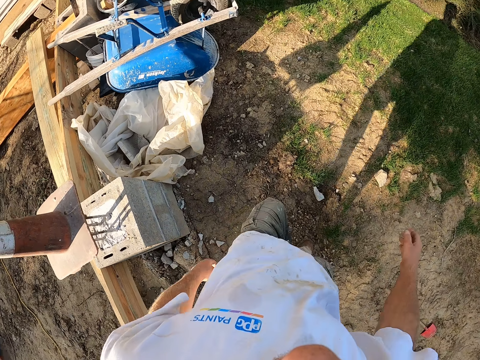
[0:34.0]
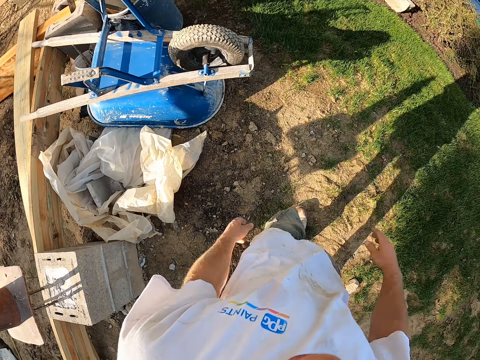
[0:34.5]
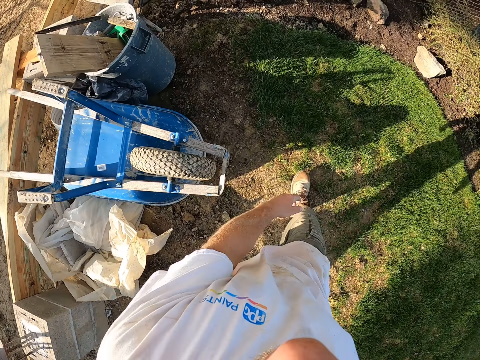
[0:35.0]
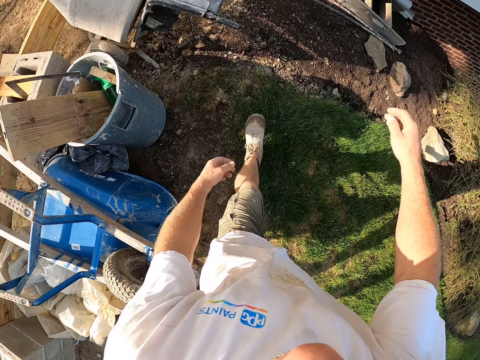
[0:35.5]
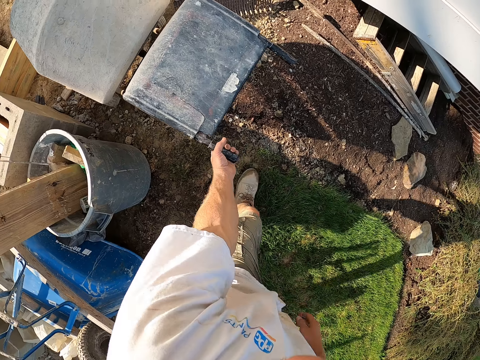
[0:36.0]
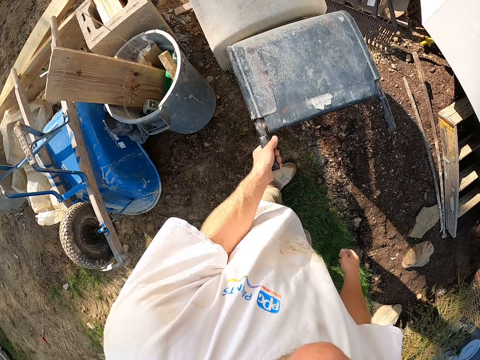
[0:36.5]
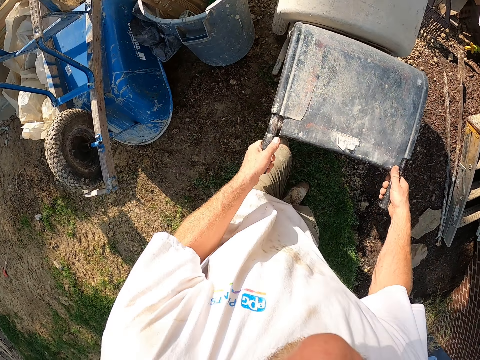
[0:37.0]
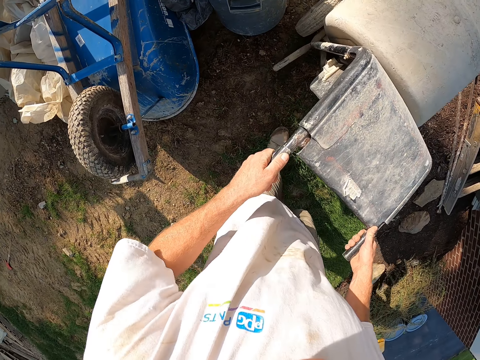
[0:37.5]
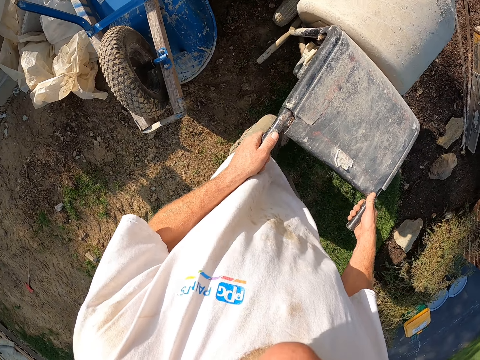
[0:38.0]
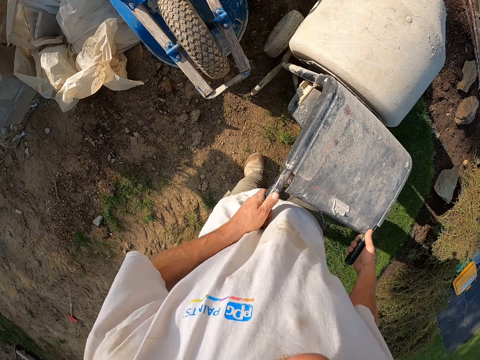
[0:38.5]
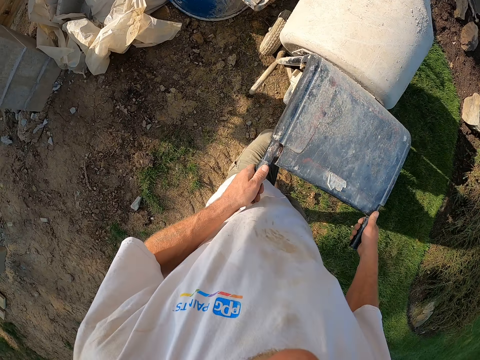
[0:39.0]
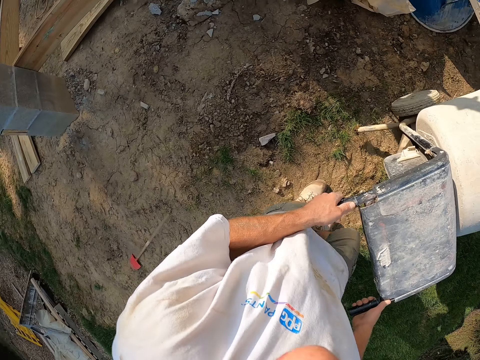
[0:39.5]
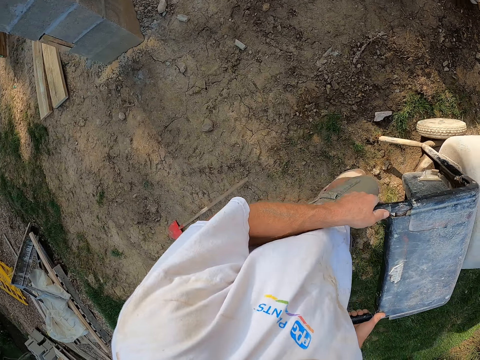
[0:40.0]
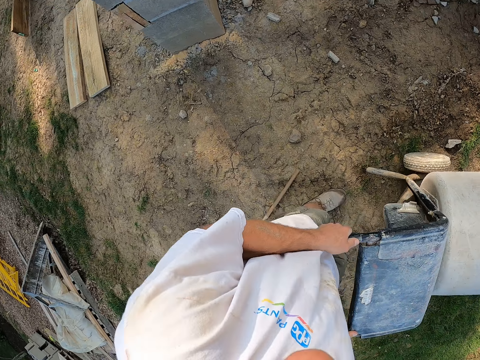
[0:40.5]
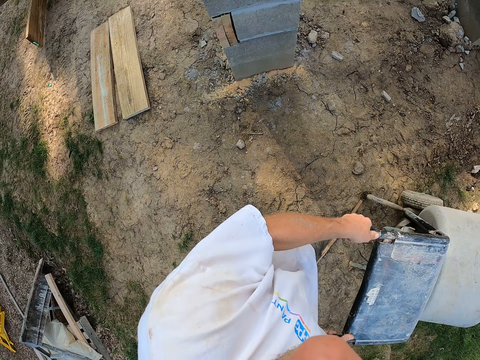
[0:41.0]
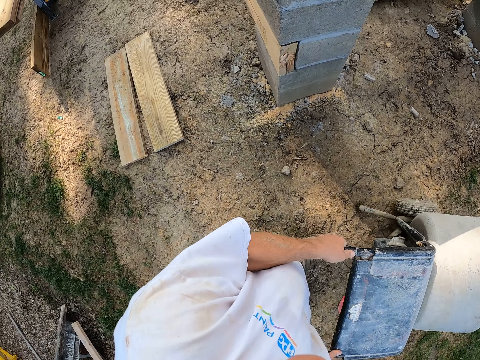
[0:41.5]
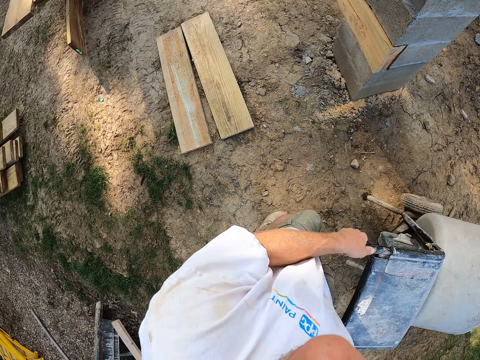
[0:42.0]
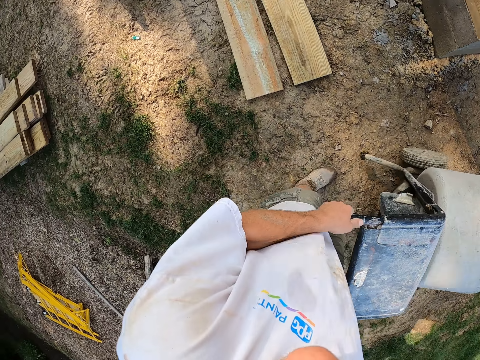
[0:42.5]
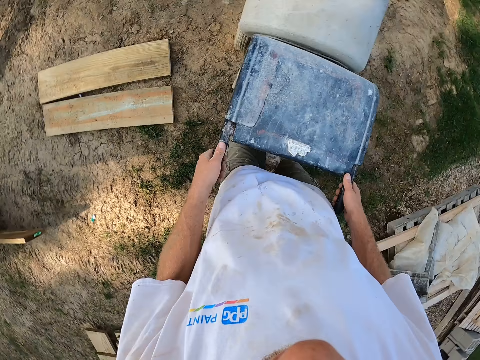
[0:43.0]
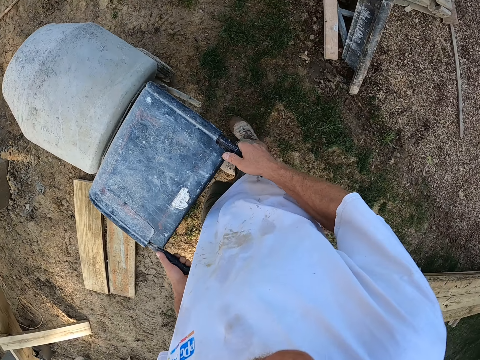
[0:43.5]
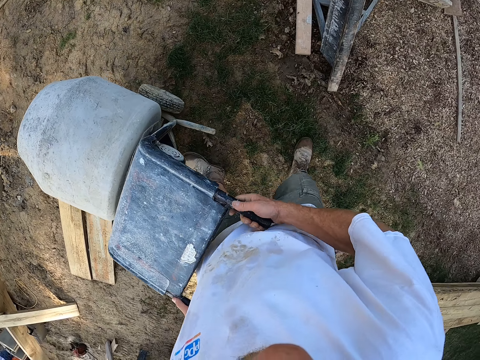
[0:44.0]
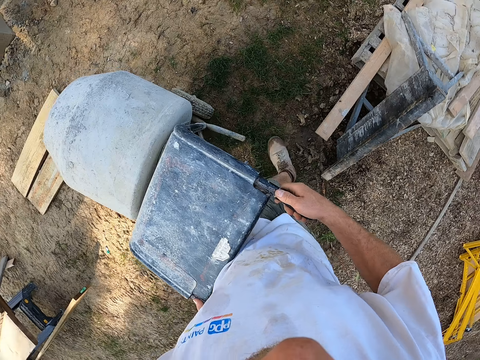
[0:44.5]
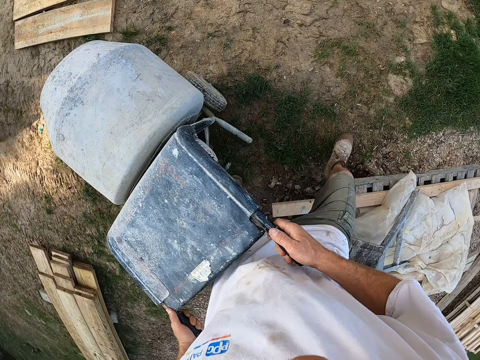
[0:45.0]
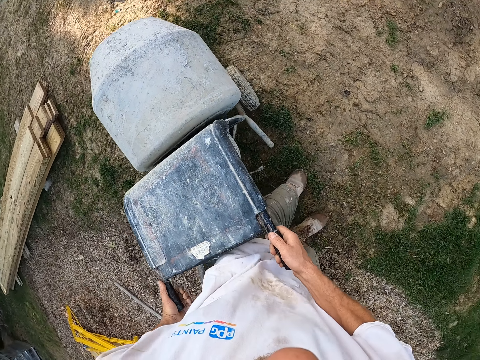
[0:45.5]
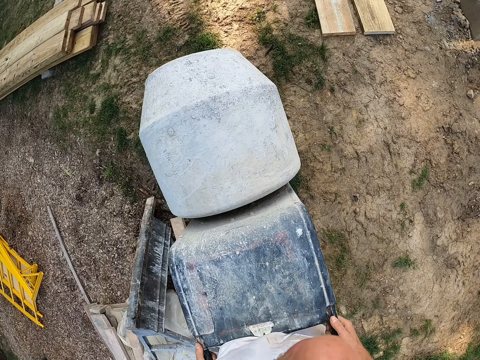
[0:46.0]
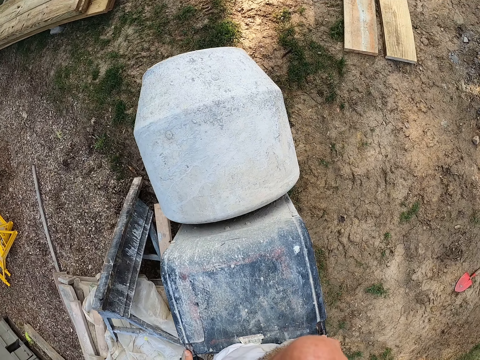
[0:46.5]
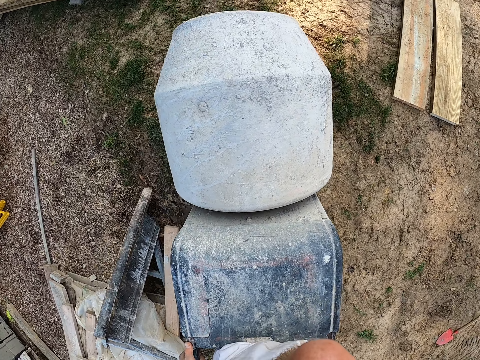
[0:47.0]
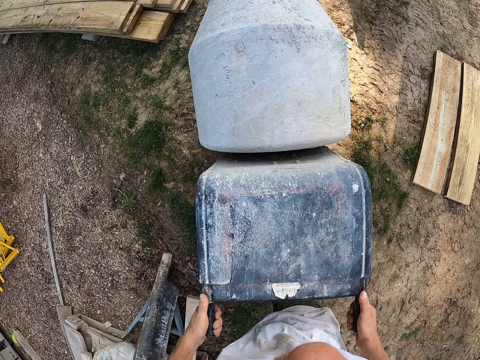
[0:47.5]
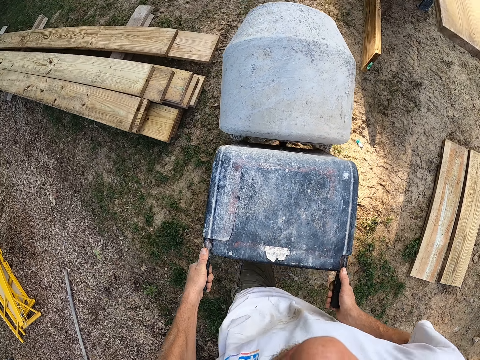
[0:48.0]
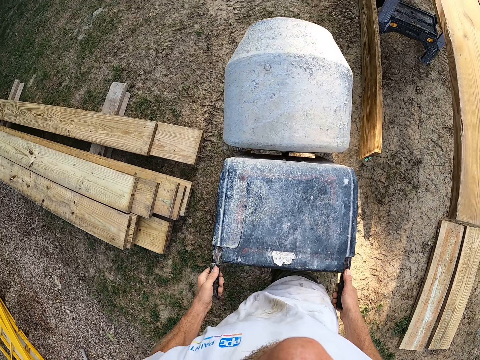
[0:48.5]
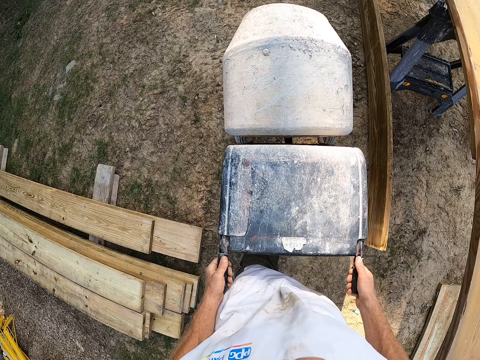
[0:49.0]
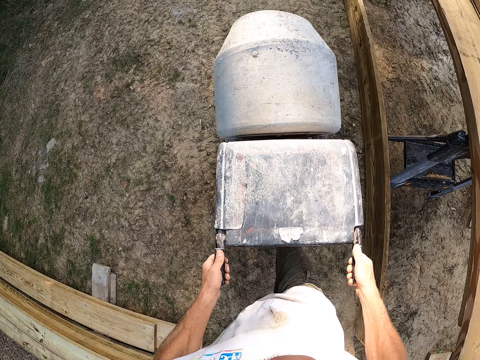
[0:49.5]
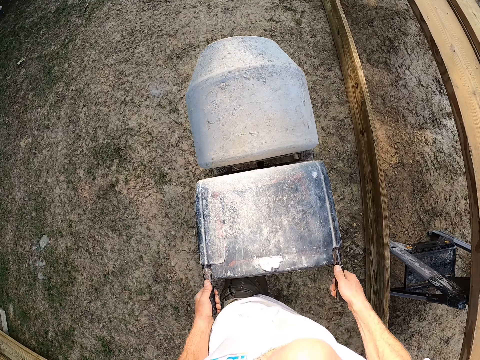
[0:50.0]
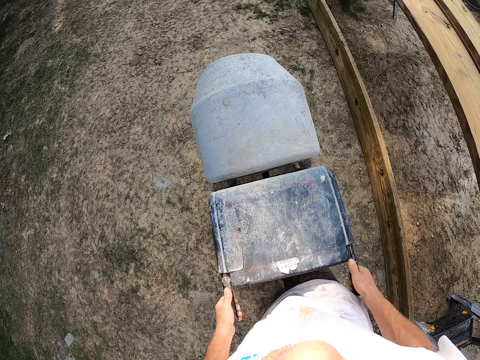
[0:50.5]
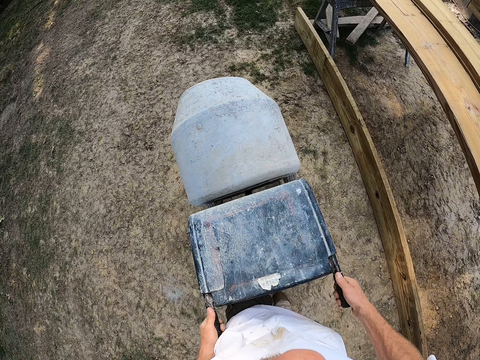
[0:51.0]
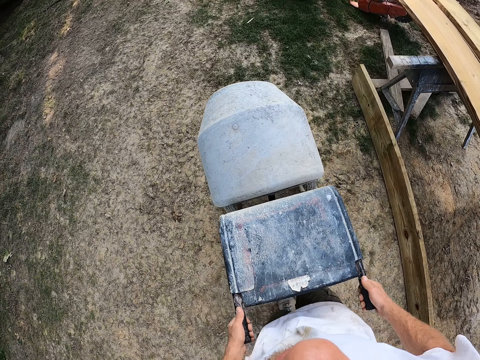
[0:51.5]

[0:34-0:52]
The camera wearer moves his hand forwards. He wheels a cement mixer. He holds the concrete mixer's handle and pulls the concrete mixer towards him. He moves his other hand forwards. He holds the concrete mixer's handle with his other hand and pulls the concrete mixer towards him. He pushes the concrete mixer forwards.

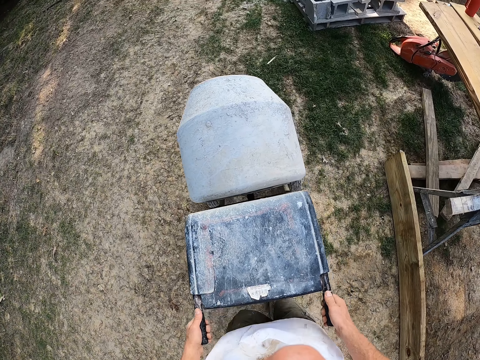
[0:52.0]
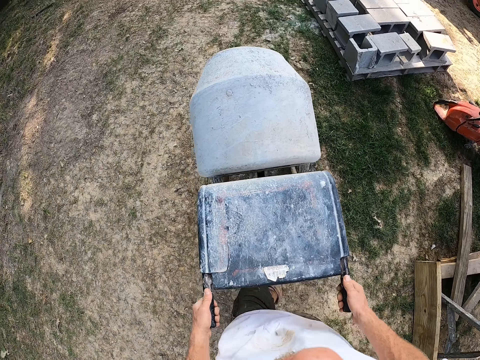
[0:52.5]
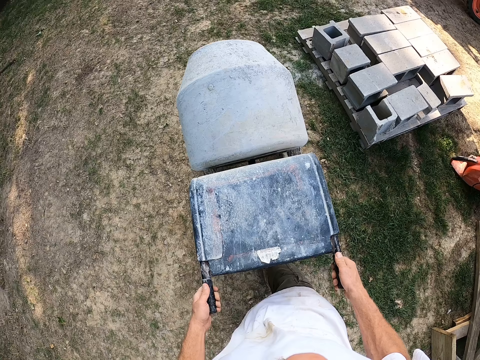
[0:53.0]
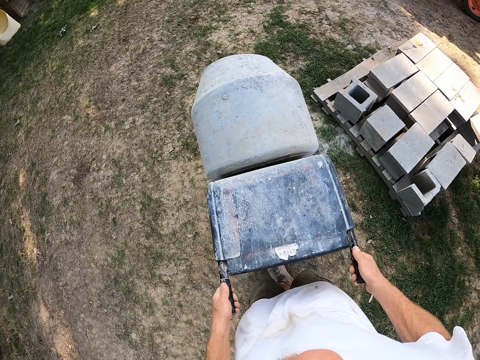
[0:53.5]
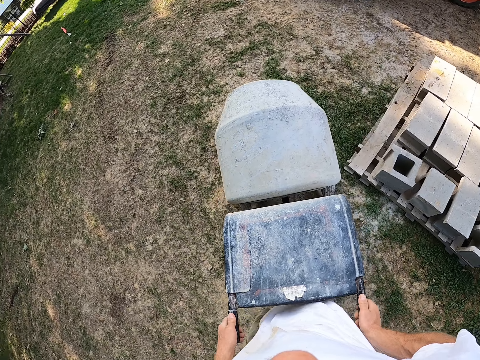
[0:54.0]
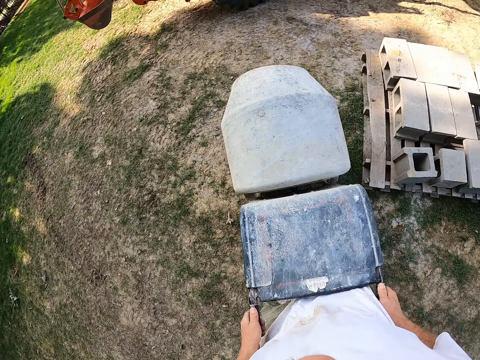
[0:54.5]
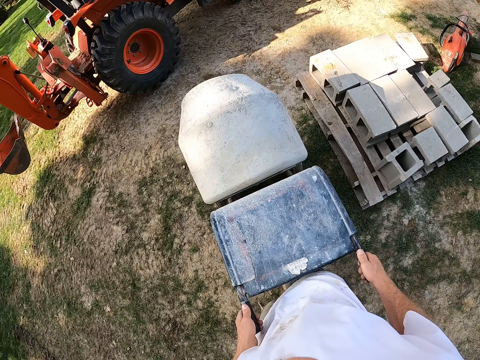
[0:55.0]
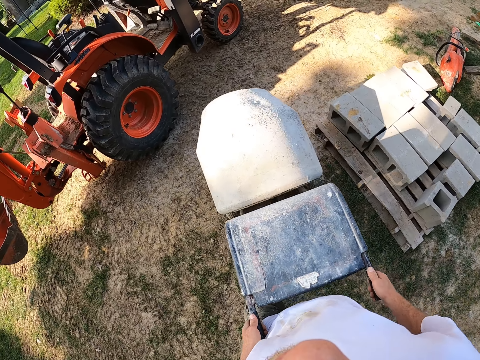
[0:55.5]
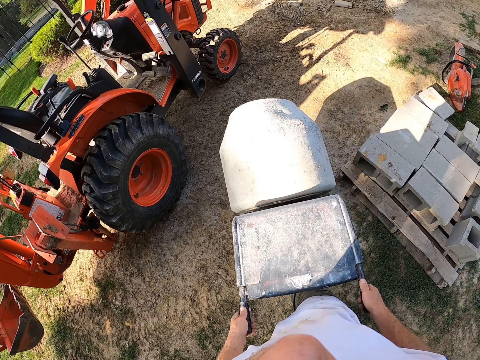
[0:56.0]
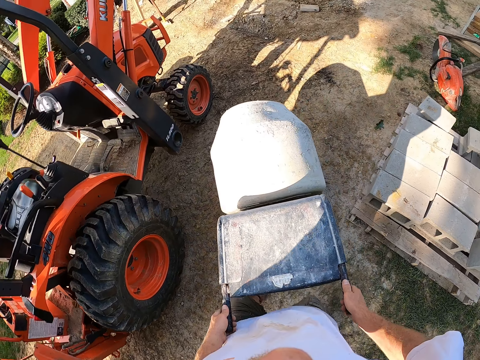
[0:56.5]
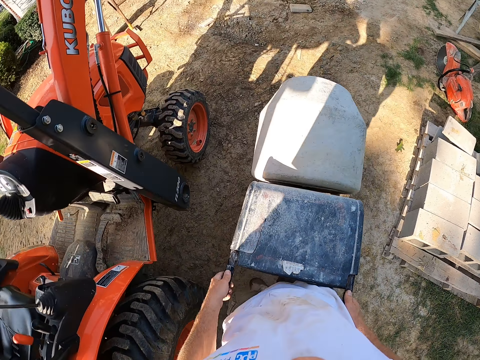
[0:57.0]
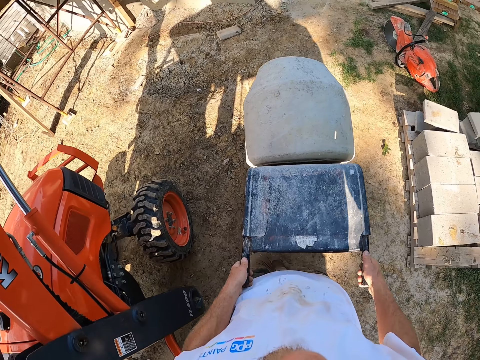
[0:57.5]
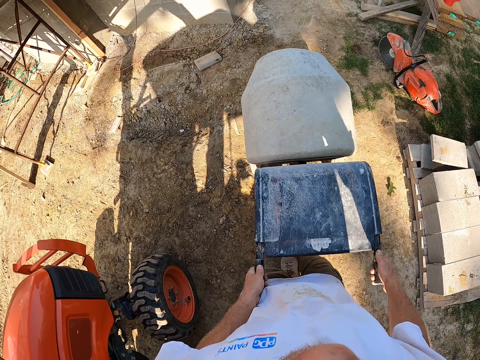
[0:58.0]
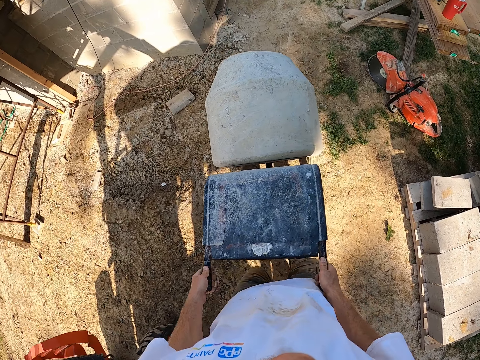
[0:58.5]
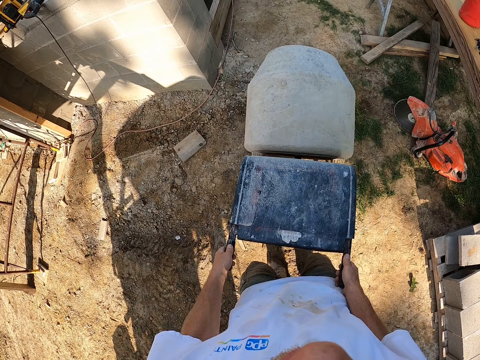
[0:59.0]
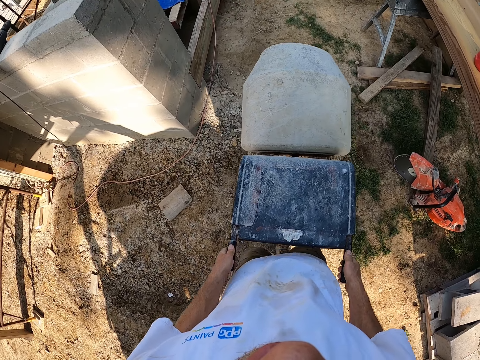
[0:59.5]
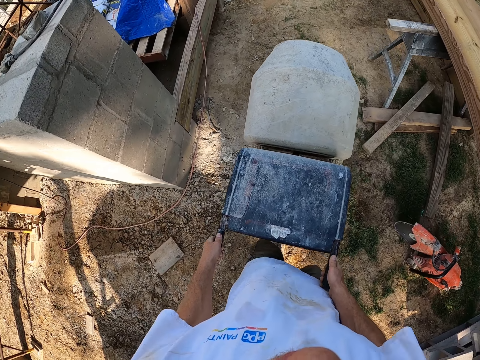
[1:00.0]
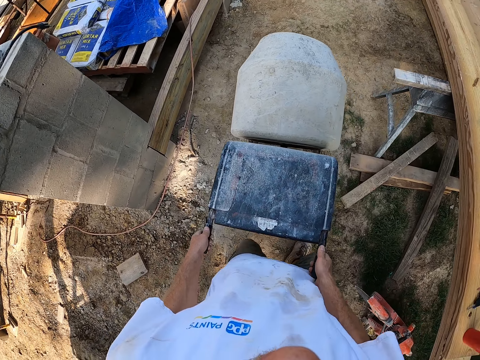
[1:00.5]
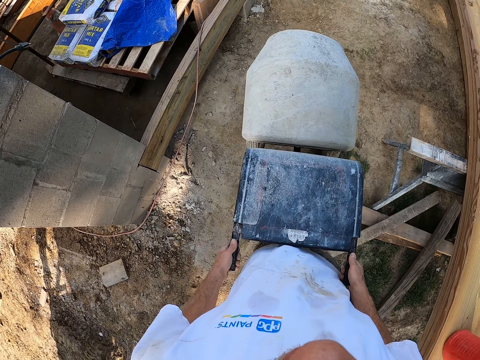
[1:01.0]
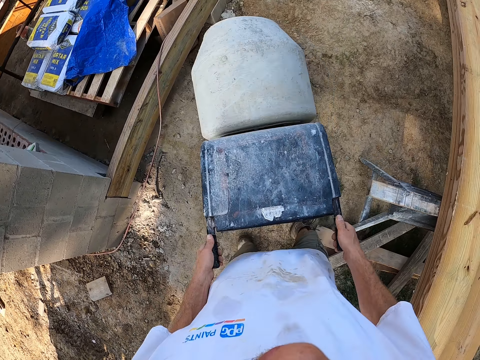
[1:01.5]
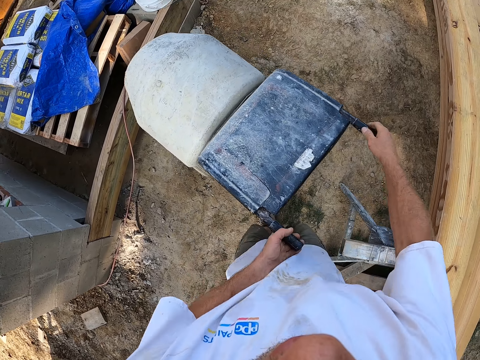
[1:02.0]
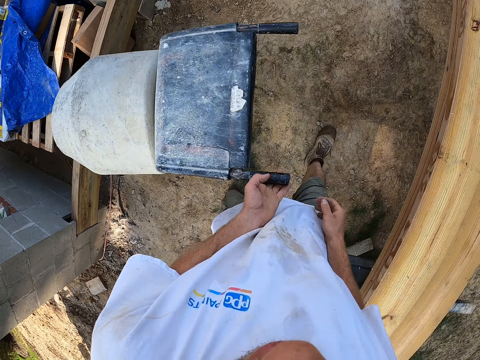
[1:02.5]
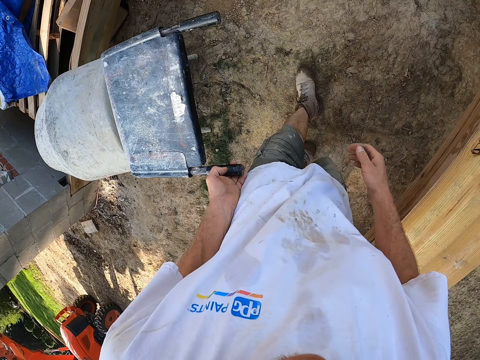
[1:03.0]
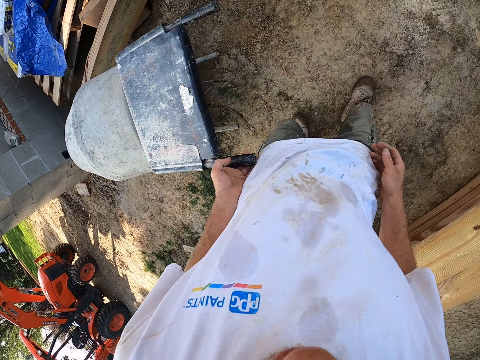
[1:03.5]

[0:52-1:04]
The camera wearer lets go of the handle. They move forwards and pull the concrete mixer towards them.
